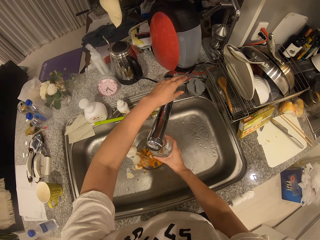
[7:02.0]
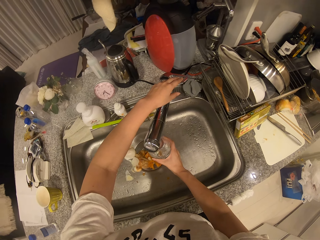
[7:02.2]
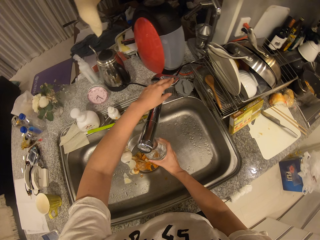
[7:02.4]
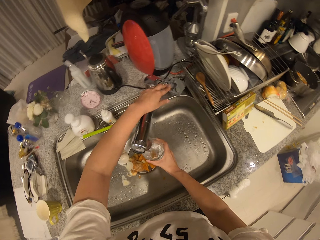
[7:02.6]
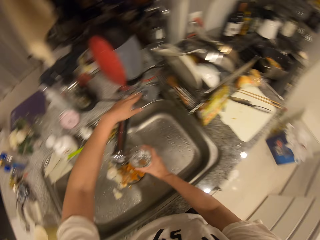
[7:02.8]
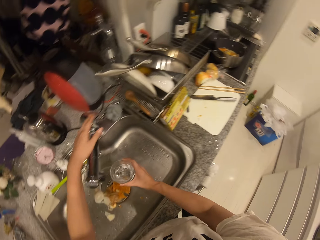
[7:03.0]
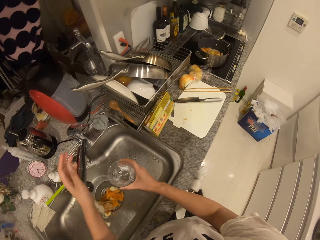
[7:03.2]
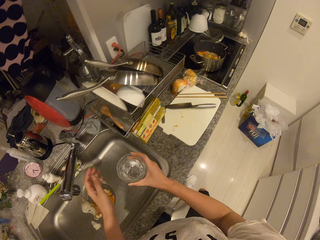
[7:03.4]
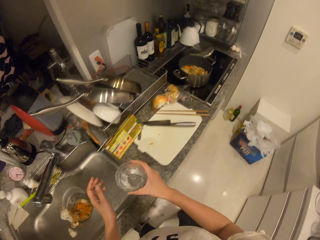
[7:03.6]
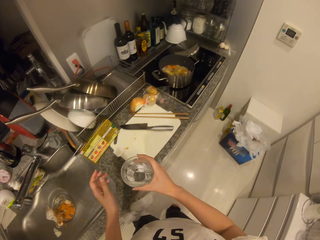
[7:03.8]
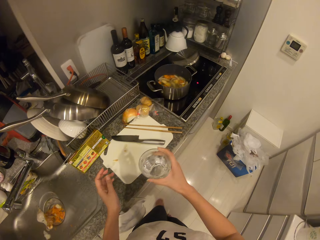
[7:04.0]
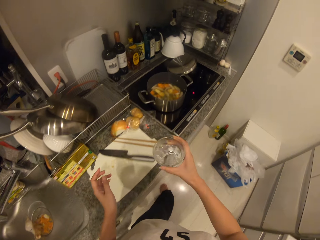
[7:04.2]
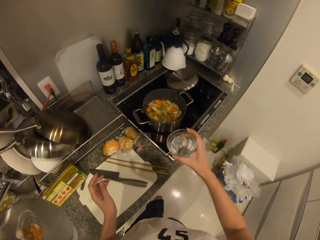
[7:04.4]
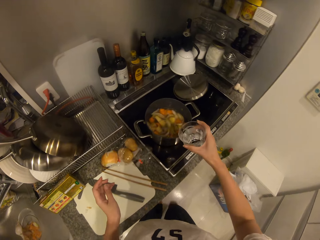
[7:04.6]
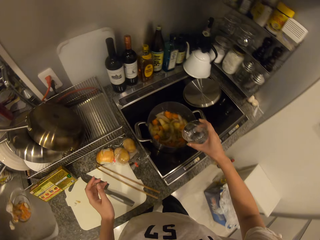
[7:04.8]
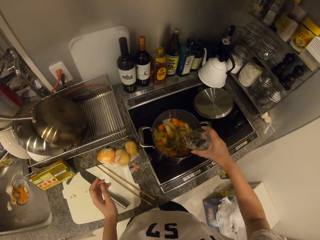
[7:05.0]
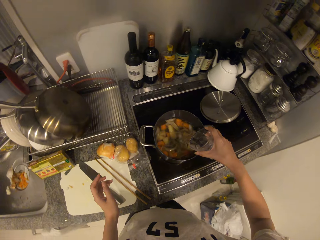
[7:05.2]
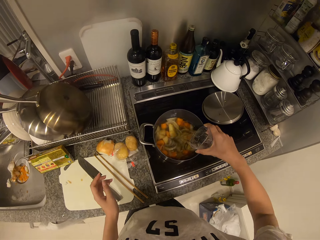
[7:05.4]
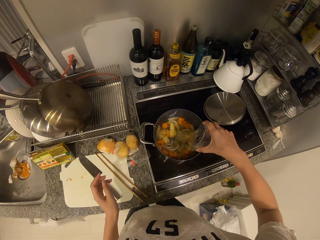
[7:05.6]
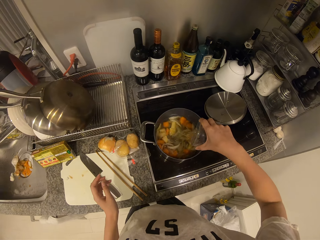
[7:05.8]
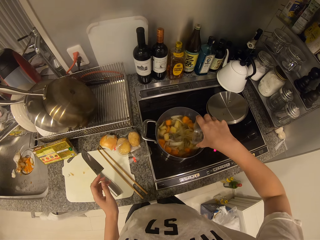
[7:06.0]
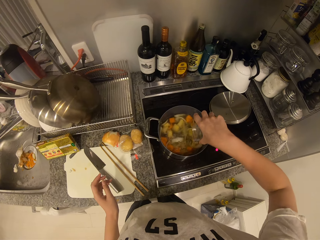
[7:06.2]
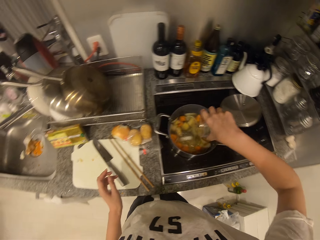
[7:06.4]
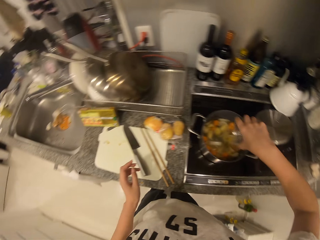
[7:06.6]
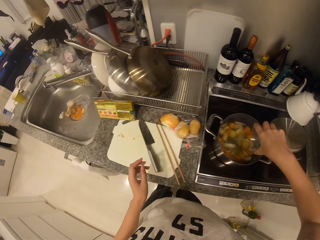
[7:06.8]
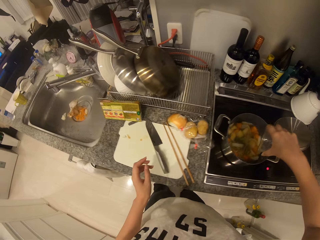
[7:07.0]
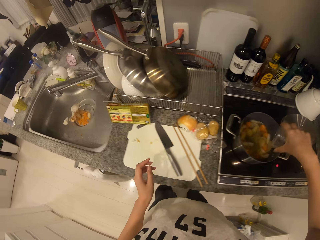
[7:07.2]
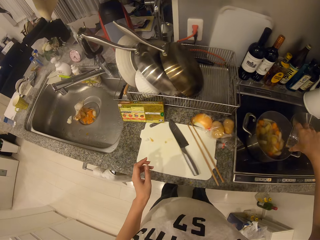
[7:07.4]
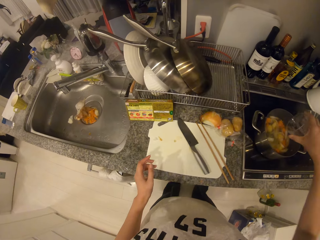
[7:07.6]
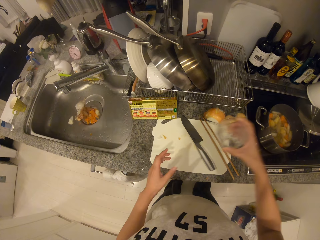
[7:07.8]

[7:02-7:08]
The camera wearer turns off the sink faucet with his left hand. He carries the glass of water. He pours water from the cup into the cooking pot with his right hand.

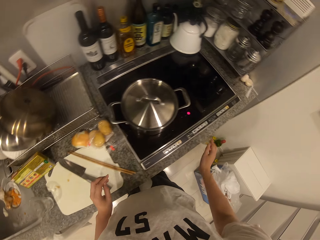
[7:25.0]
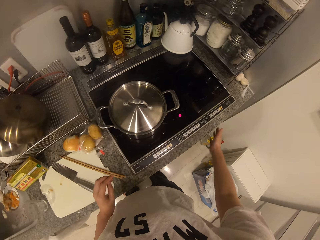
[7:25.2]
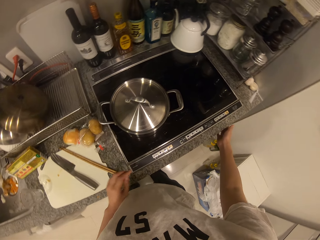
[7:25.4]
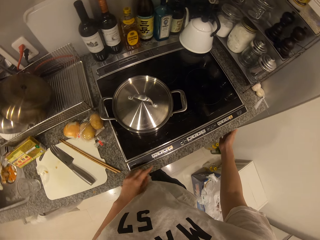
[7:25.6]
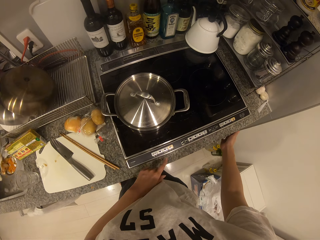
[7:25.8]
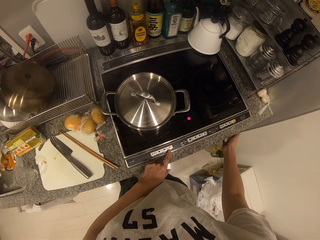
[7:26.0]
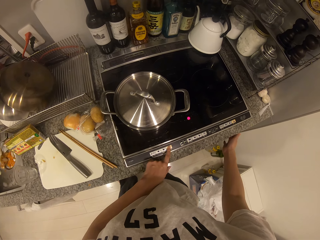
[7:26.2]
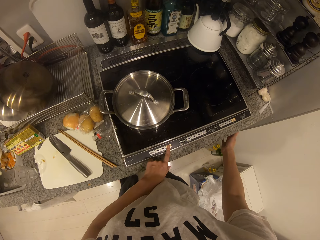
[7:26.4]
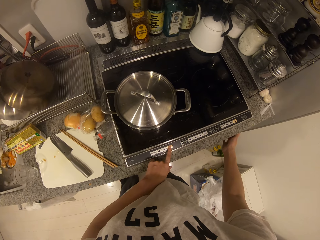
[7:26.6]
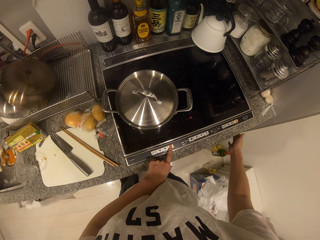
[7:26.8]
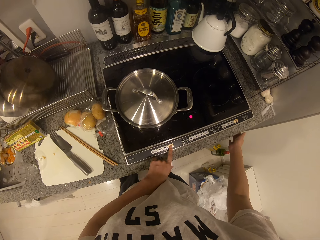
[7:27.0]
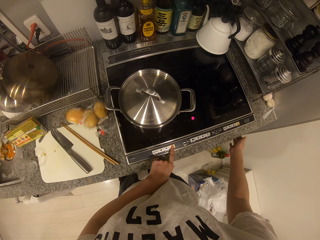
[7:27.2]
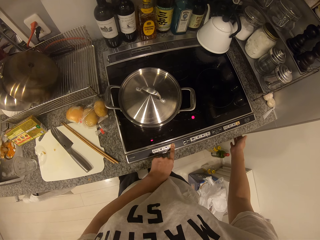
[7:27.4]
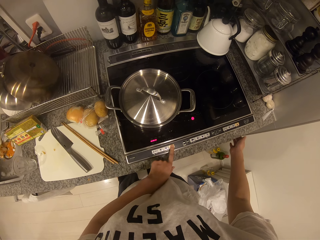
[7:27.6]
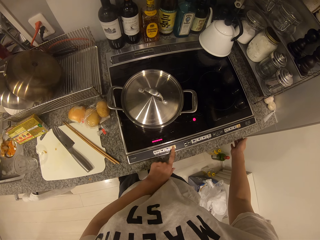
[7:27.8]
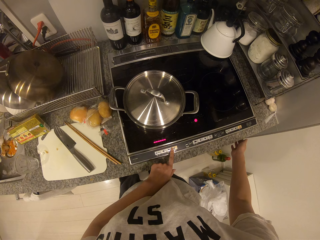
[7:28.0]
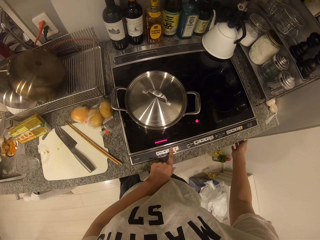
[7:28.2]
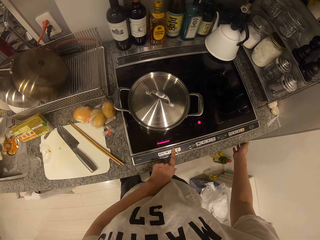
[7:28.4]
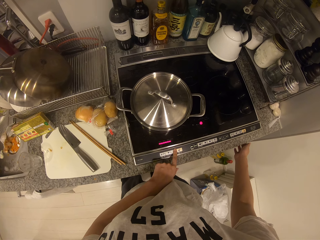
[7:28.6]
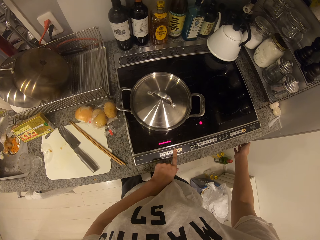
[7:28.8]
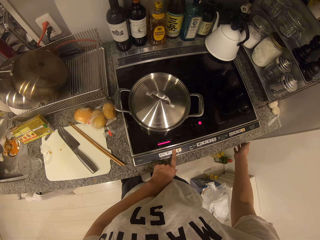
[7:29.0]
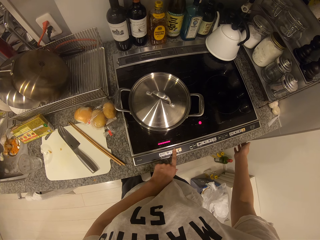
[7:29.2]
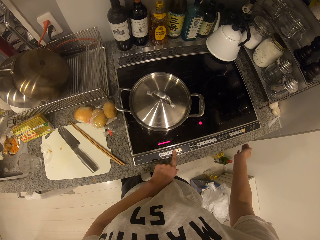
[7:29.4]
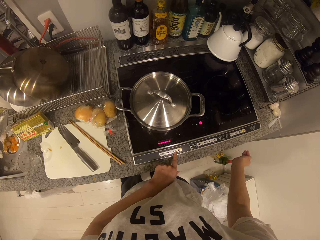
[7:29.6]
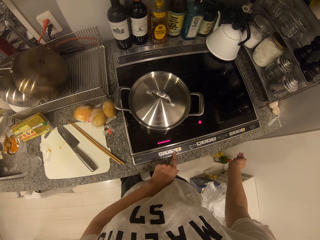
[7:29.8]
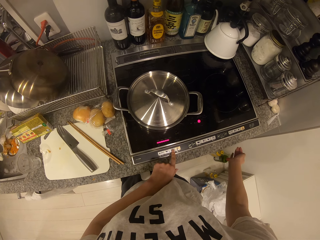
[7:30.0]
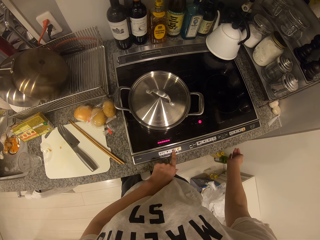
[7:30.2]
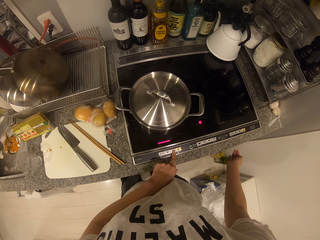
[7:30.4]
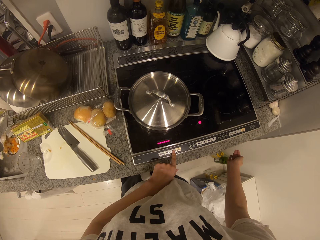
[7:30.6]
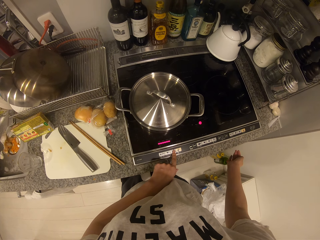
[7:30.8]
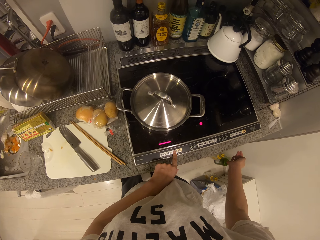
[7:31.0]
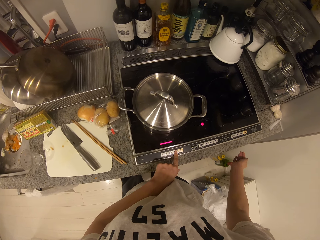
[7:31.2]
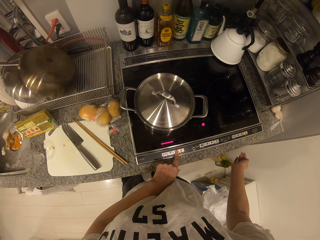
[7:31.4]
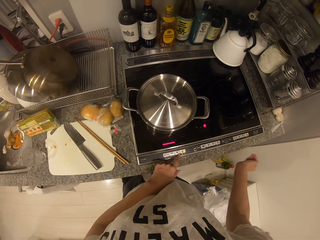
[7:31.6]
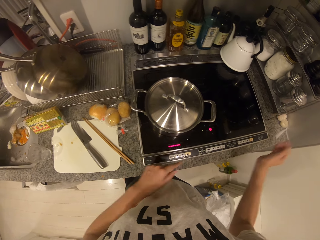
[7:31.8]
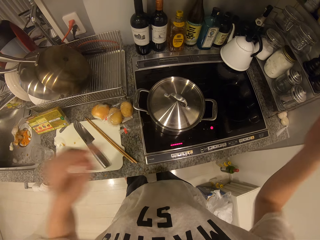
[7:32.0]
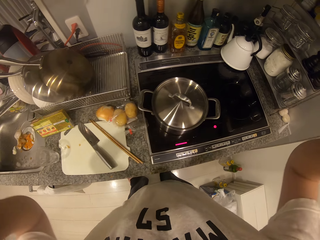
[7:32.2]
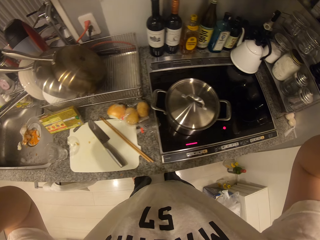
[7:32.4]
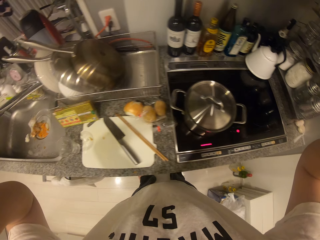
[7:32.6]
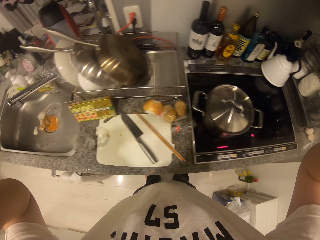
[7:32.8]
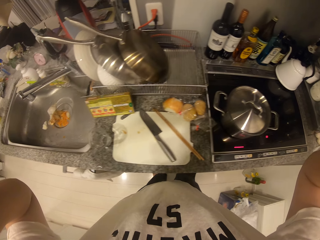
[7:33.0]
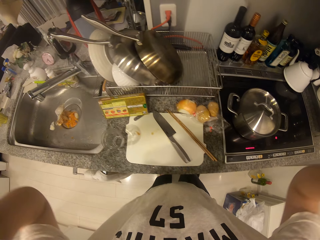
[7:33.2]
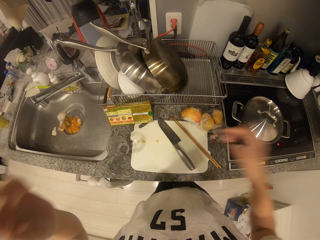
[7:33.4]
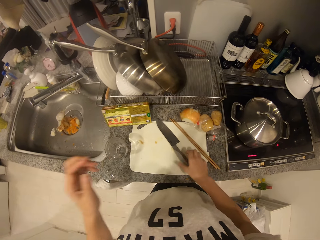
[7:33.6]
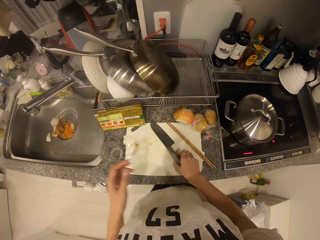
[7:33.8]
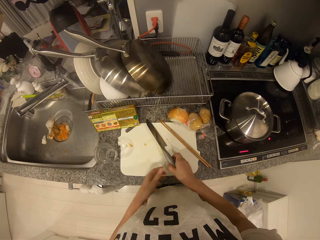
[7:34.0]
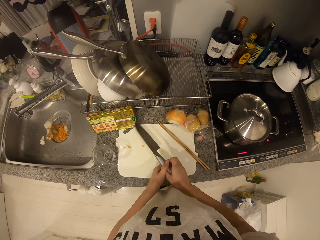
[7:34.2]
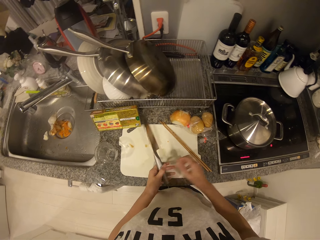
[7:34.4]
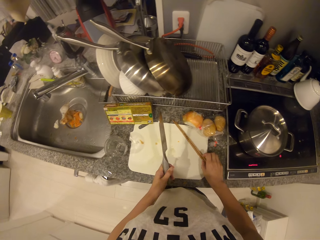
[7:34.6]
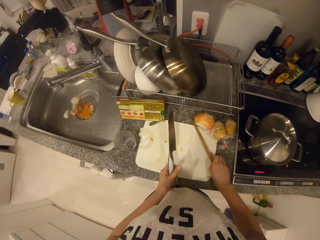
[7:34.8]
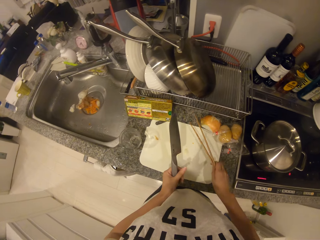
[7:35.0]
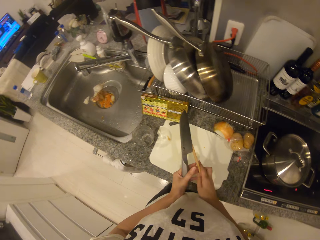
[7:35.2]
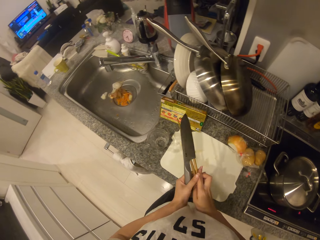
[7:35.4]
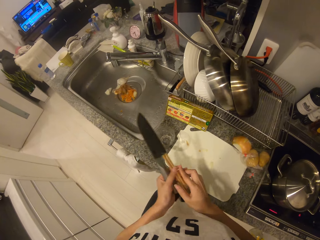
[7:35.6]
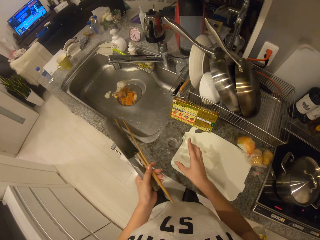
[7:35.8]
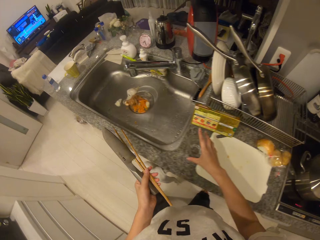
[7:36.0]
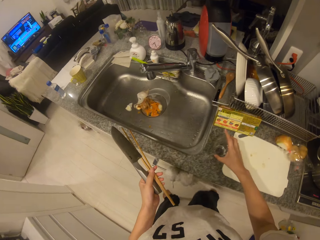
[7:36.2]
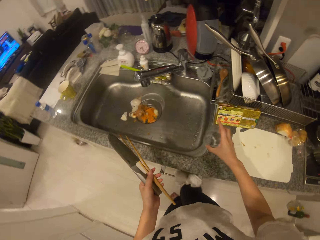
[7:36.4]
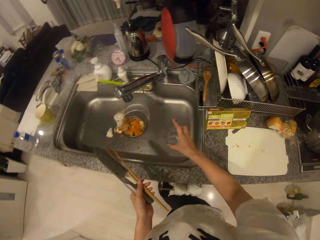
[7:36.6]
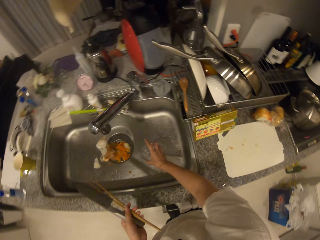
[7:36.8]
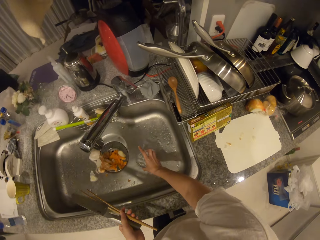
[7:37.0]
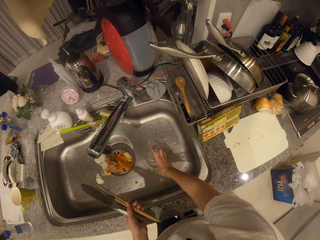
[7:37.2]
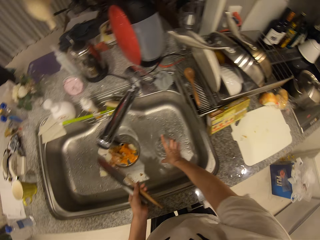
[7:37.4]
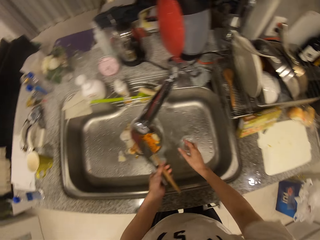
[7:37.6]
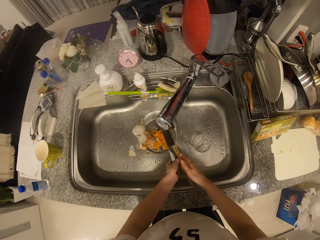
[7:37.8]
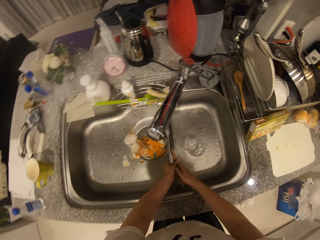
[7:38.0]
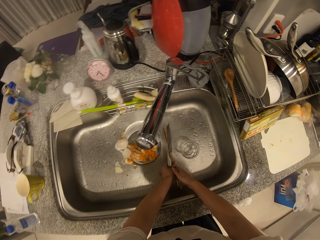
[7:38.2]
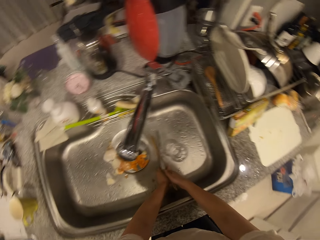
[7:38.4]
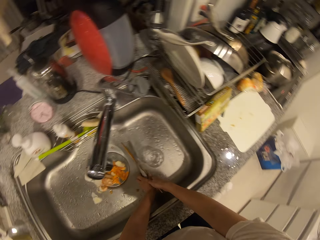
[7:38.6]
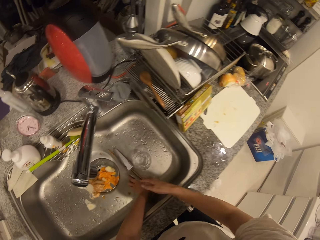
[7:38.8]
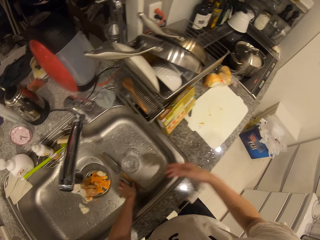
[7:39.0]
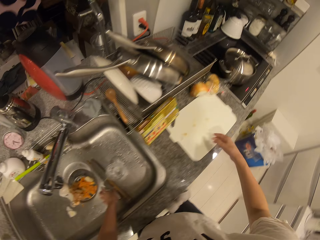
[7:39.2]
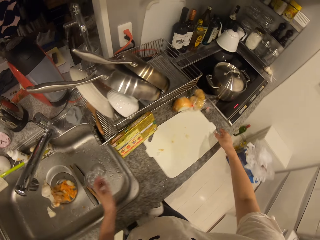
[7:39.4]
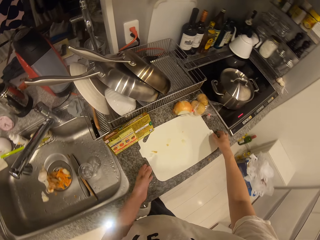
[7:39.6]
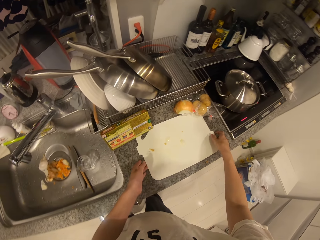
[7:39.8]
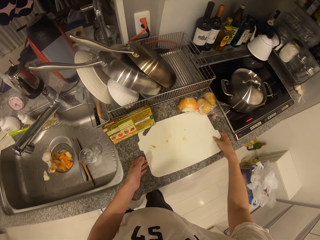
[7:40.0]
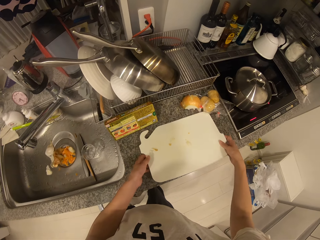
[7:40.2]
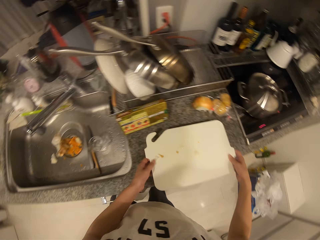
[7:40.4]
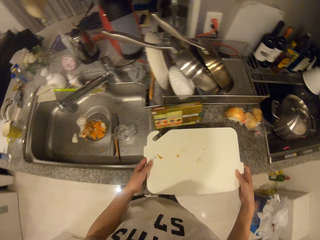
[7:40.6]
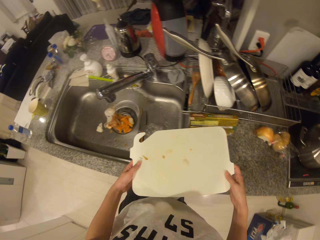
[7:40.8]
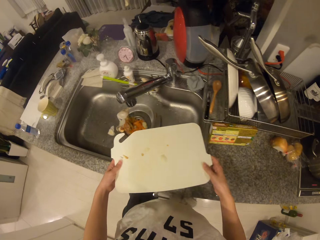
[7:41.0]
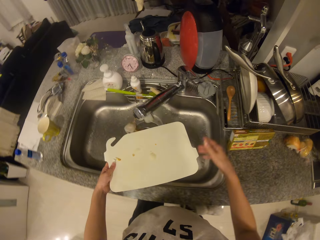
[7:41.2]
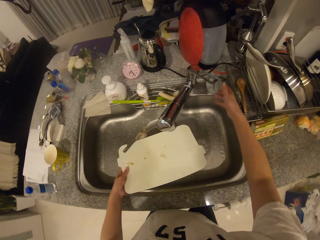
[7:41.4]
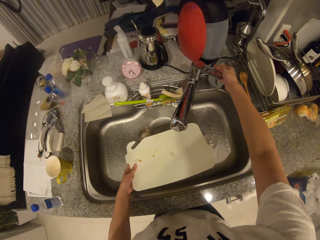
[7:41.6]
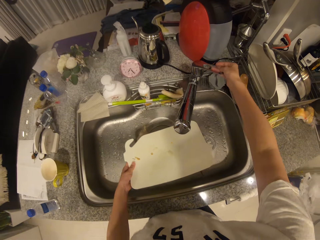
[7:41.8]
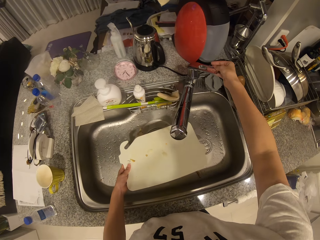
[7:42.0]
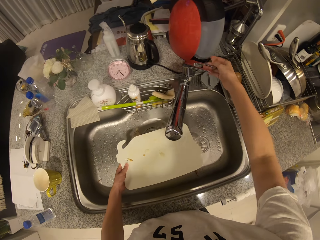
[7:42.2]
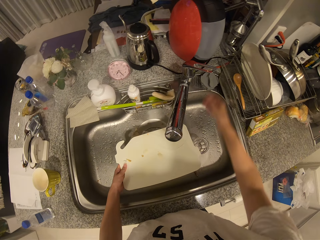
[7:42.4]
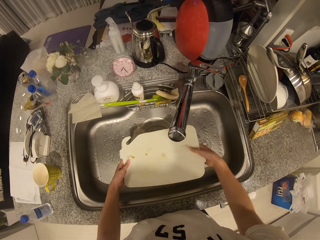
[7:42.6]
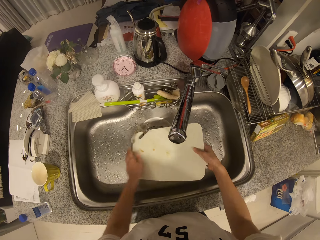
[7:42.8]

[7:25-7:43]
The camera wearer adjusts the cooker knob with his right hand. He presses the cooker with his left hand. He raises his hands. He picks up the knife from the cutting board with his hand. He passes the knife from his right hand to his left hand. He picks up the chopsticks from the countertop with his hand. He passes the chopsticks from his right hand to his left hand. He picks up the cup from the countertop with his right hand. He drops the cup in the sink with his right hand. He puts the knife and chopsticks in the sink with his hands. He picks up the cutting board from the countertop with his hands. He turns on the sink faucet with his right hand.
